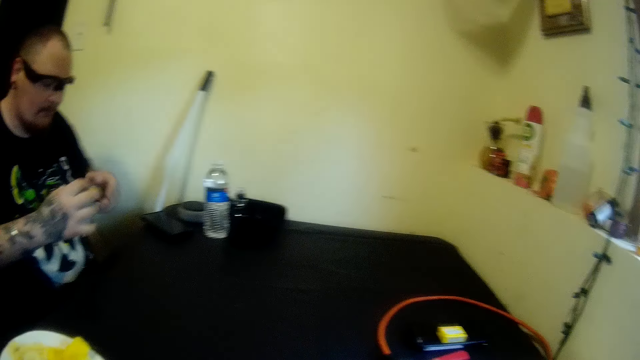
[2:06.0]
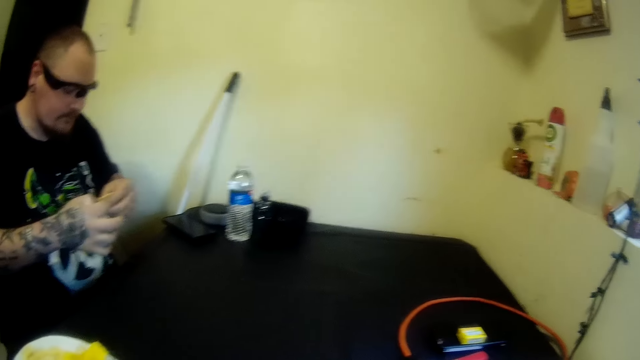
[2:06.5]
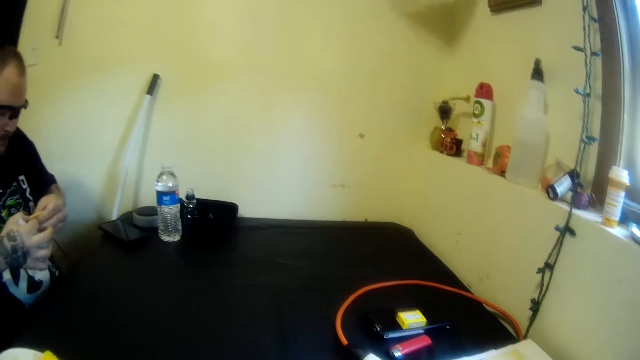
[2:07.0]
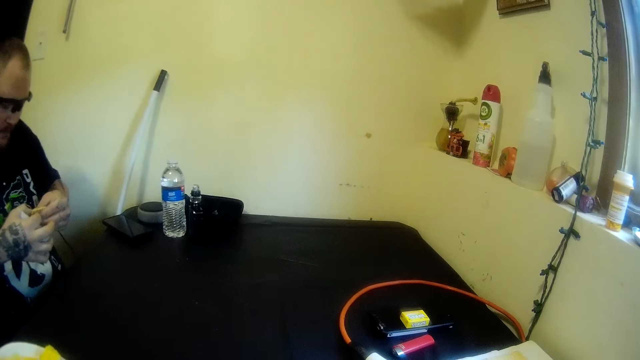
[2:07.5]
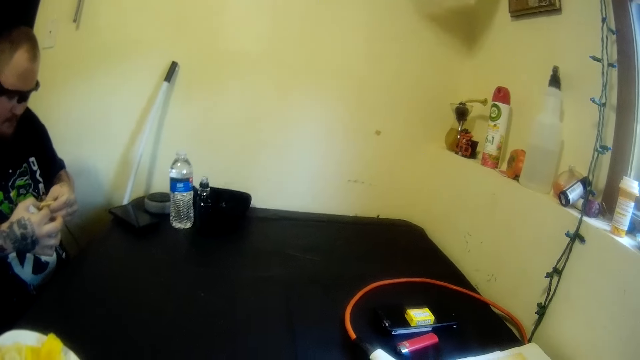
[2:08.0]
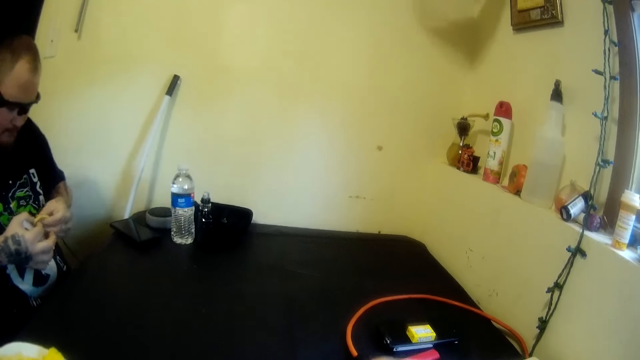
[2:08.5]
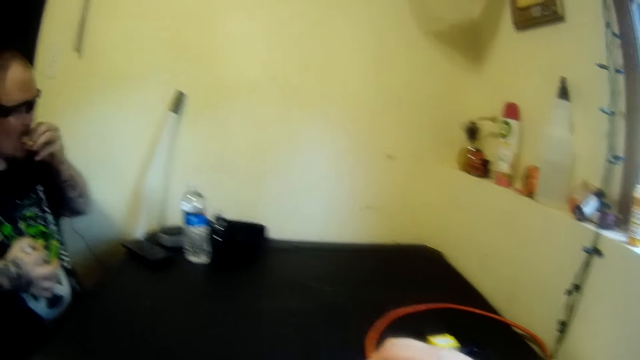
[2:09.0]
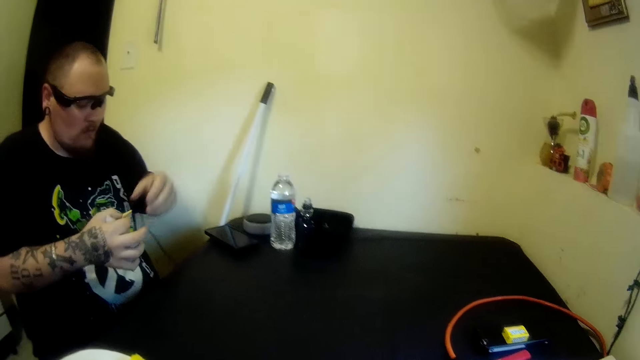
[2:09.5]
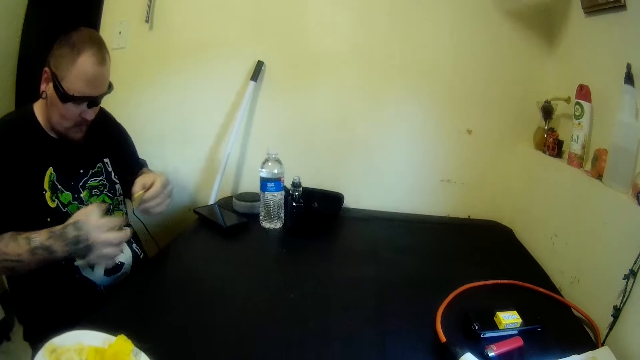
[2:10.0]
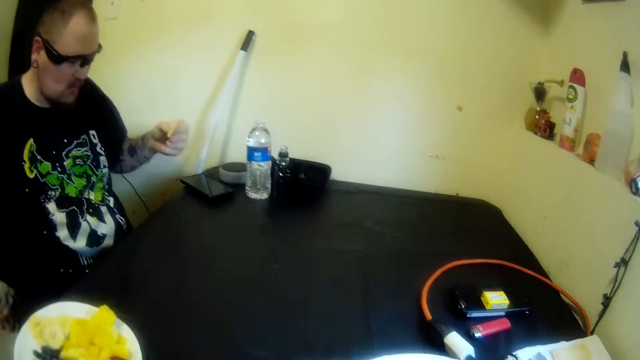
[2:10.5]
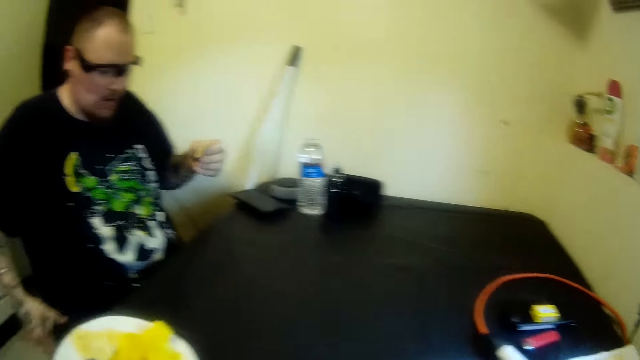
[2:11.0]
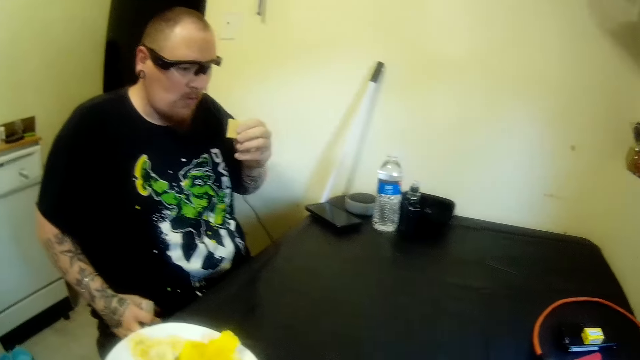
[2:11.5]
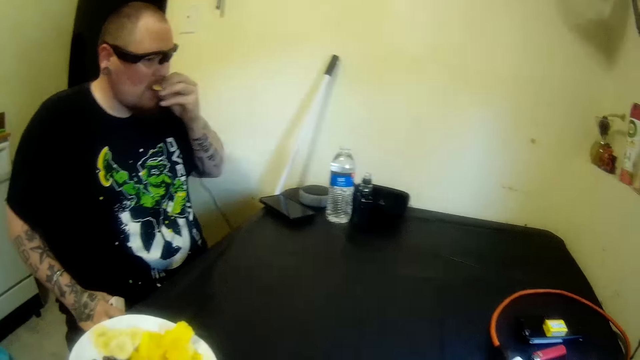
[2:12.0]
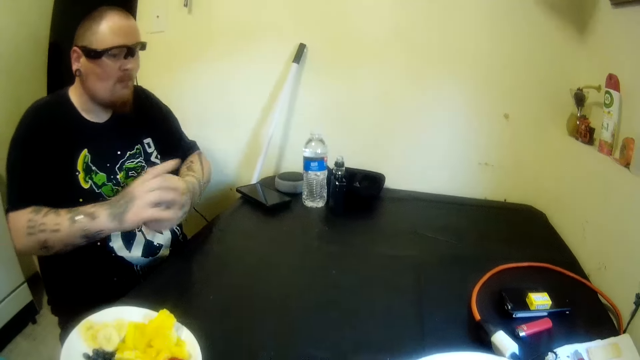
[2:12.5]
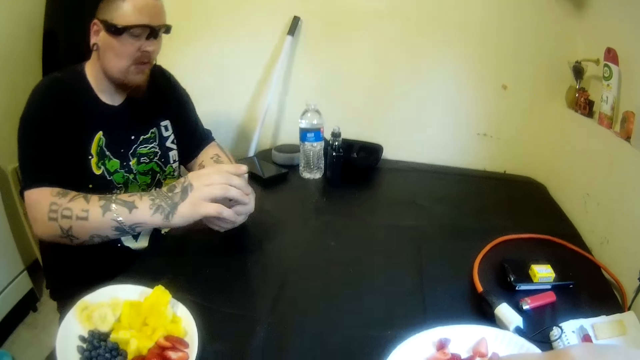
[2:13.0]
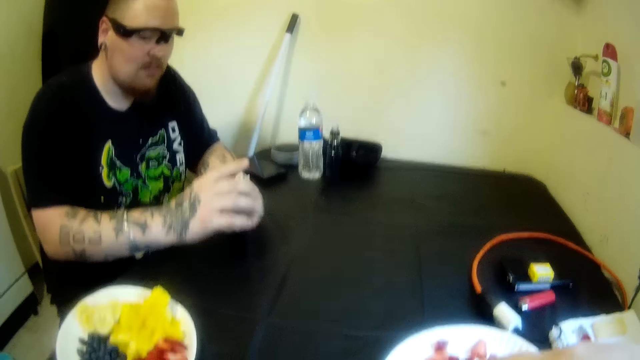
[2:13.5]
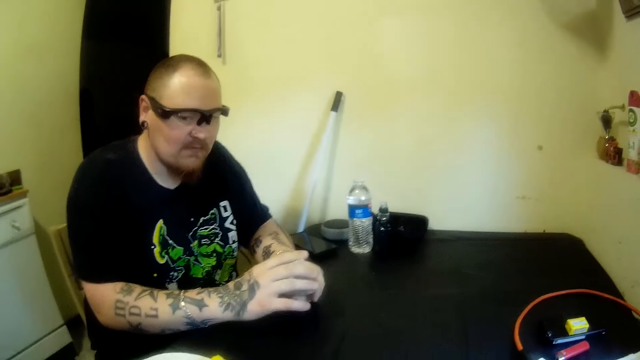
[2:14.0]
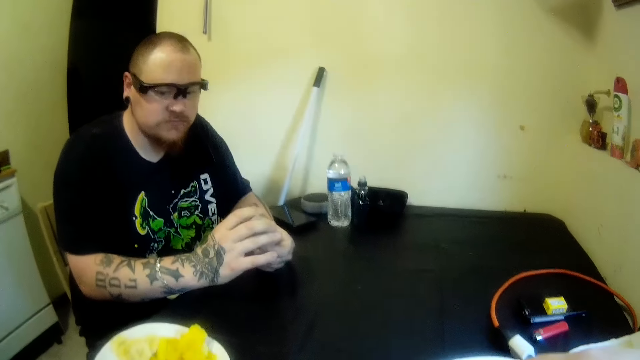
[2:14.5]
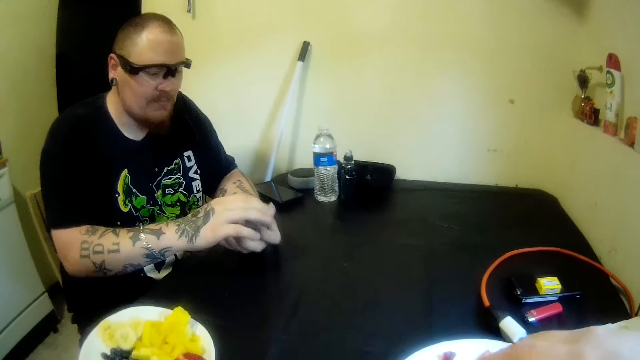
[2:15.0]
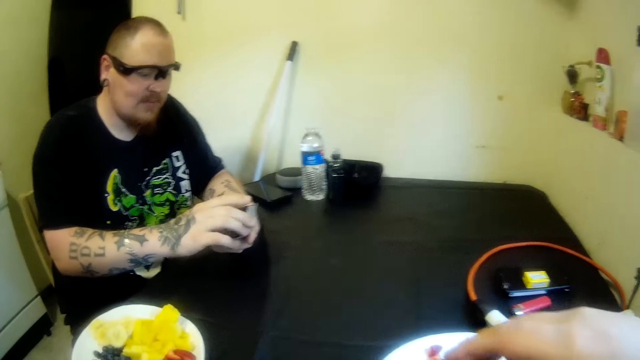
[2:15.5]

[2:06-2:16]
The camera wearer lifts his hand. A man cuts the plantain in his hands. He holds the biscuit. He breaks the biscuit in half. He puts a piece of plantain in his mouth with his left hand. He passes the piece of plantain in his right hand to his left hand. He holds the biscuit. He rubs his right hand on his cloth. He eats the biscuit. He adjusts the cards with his hands. He holds the cards.

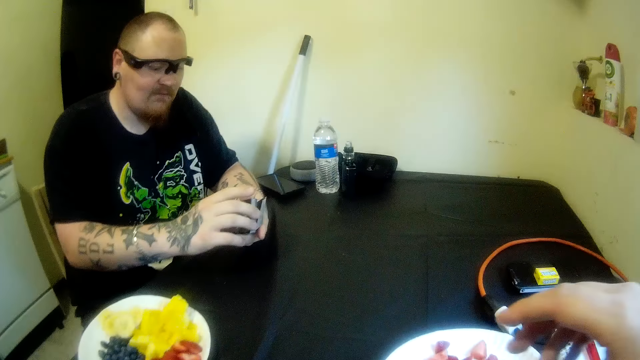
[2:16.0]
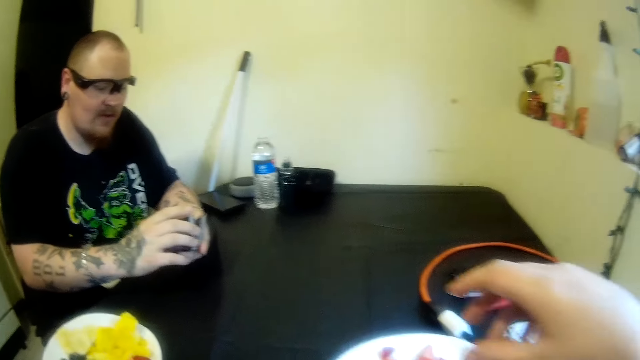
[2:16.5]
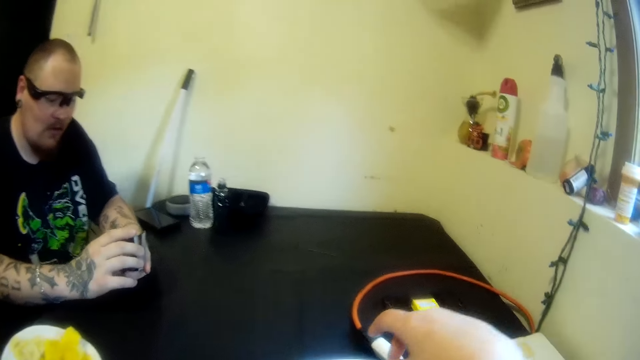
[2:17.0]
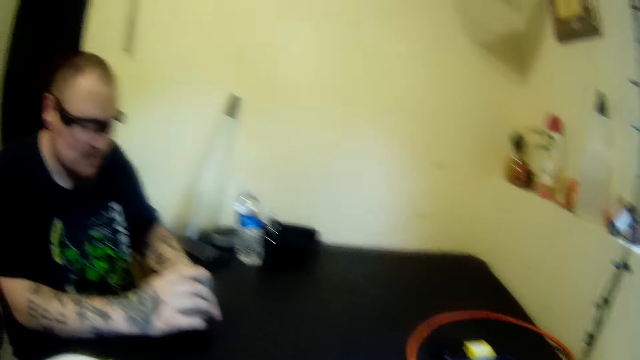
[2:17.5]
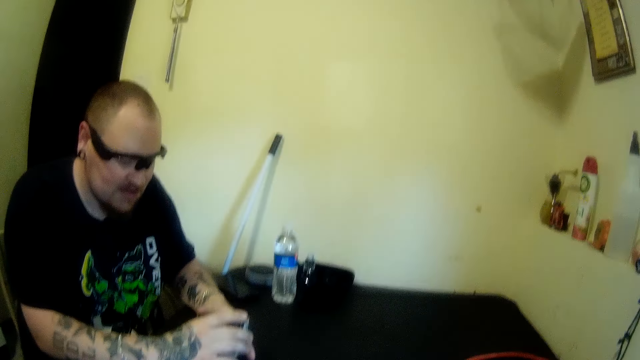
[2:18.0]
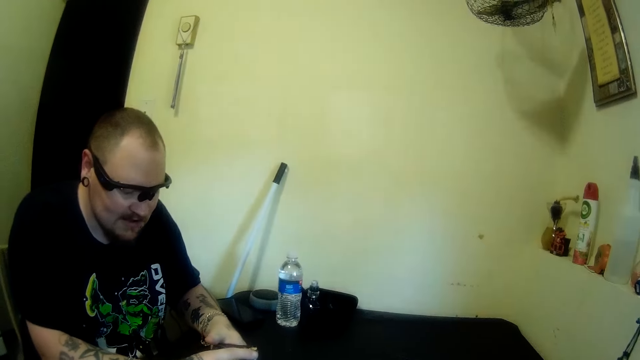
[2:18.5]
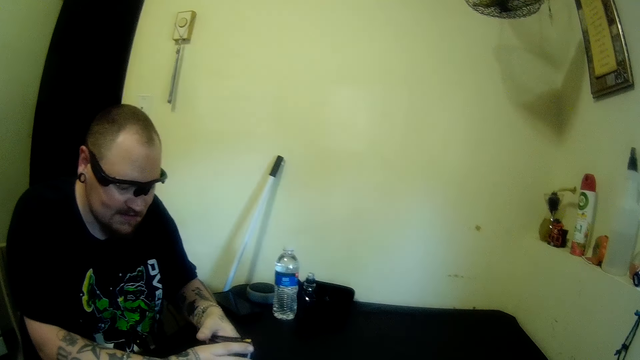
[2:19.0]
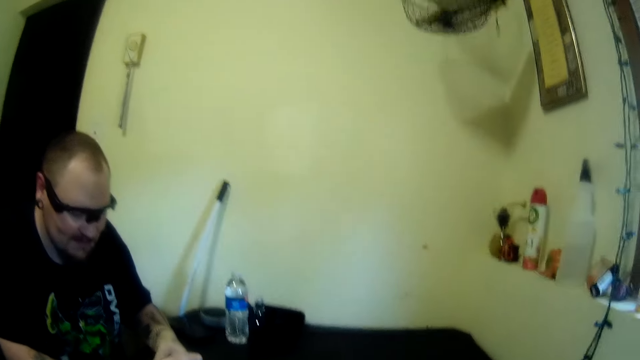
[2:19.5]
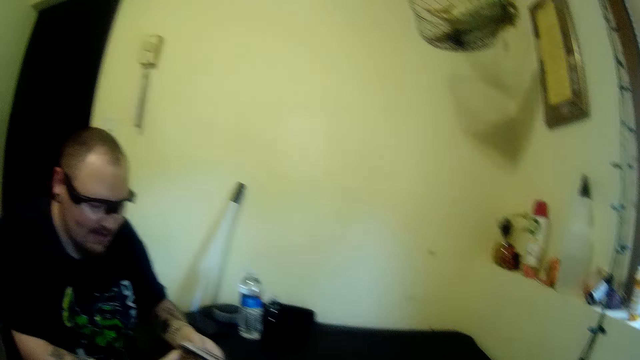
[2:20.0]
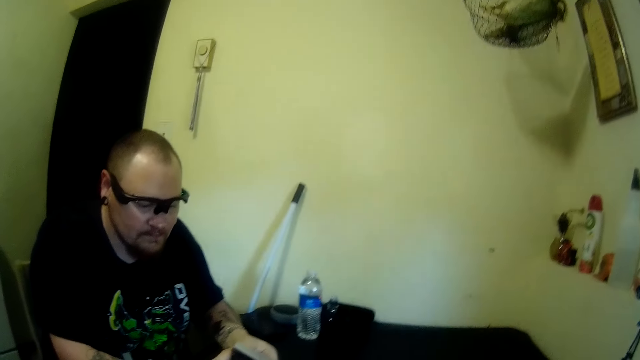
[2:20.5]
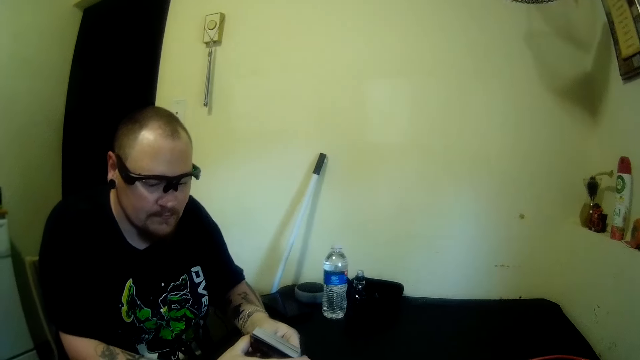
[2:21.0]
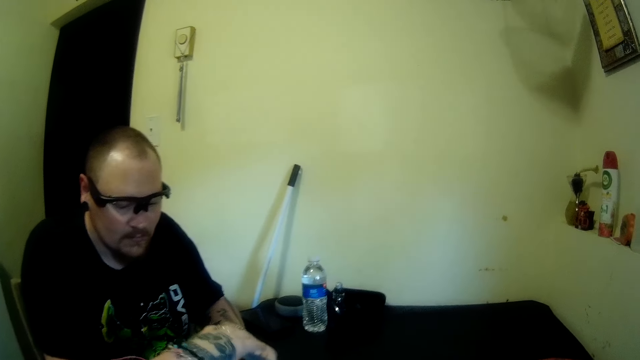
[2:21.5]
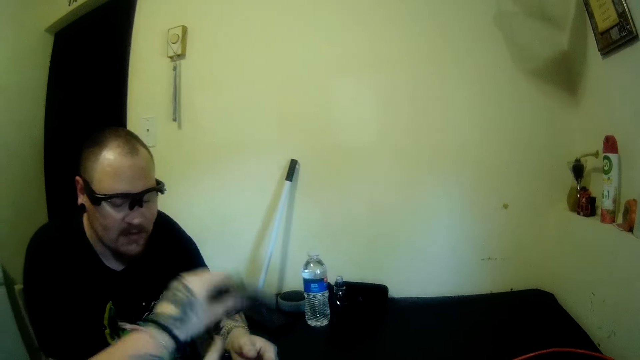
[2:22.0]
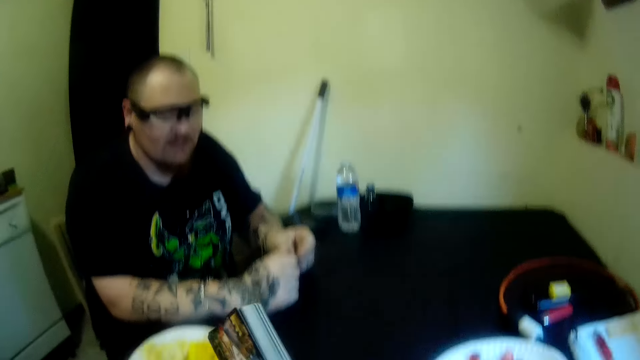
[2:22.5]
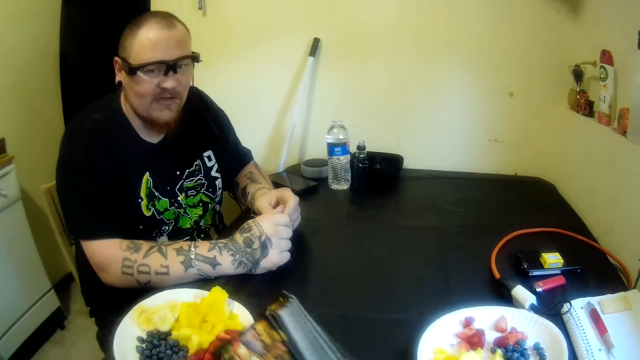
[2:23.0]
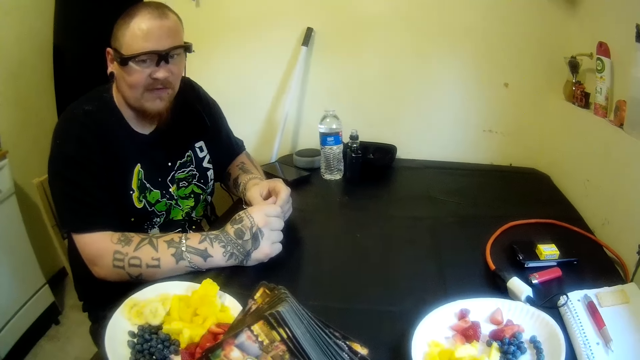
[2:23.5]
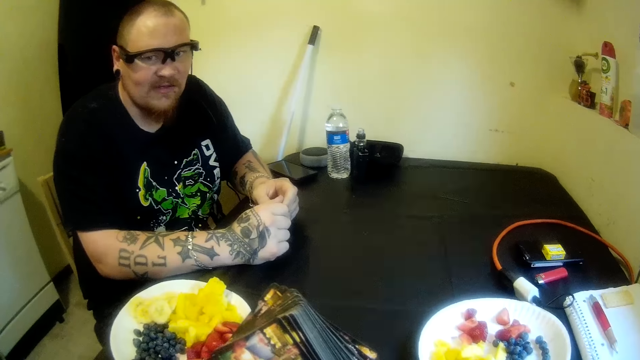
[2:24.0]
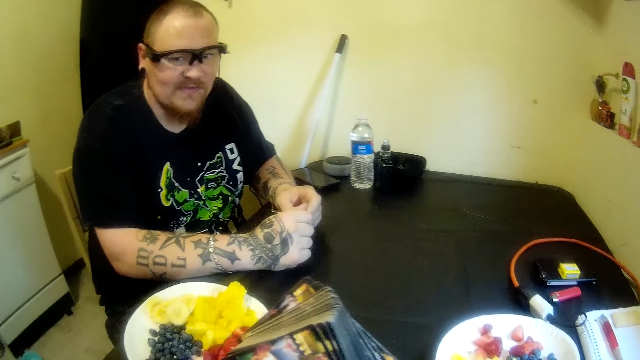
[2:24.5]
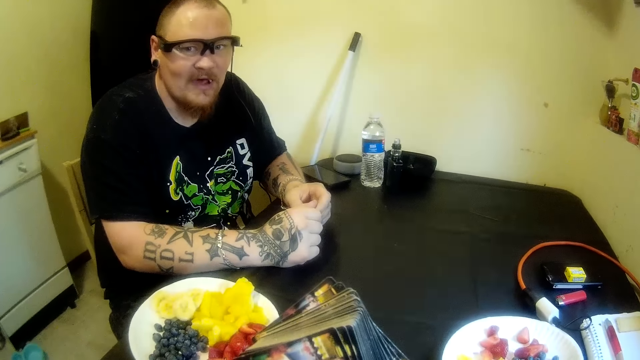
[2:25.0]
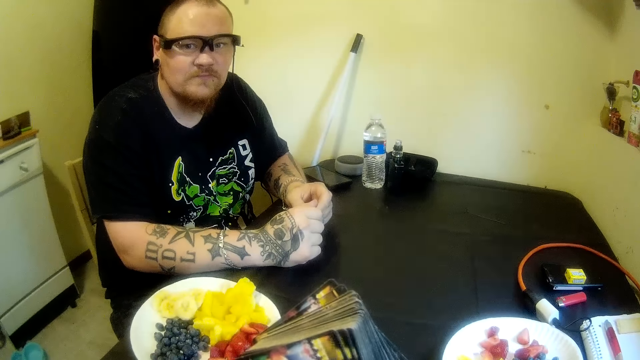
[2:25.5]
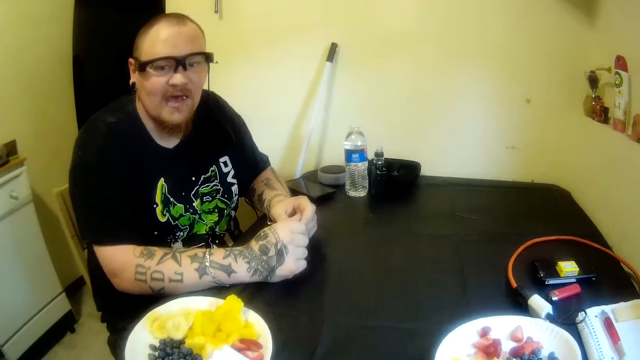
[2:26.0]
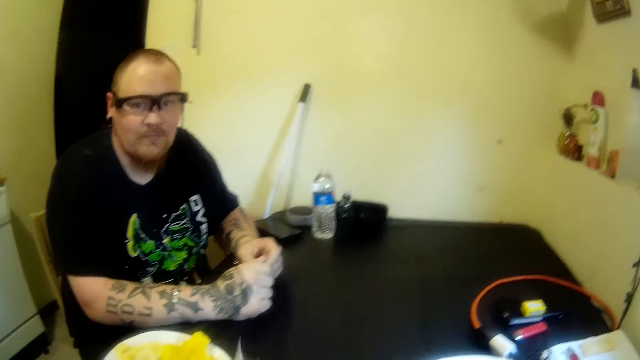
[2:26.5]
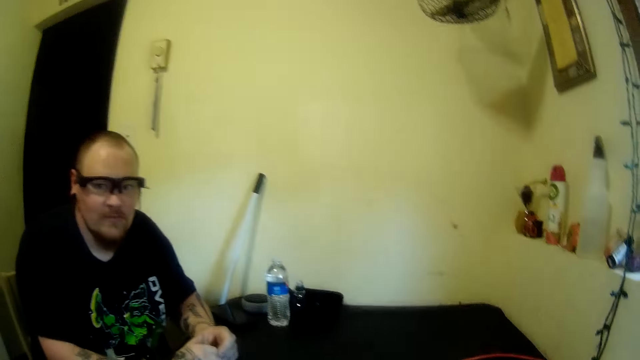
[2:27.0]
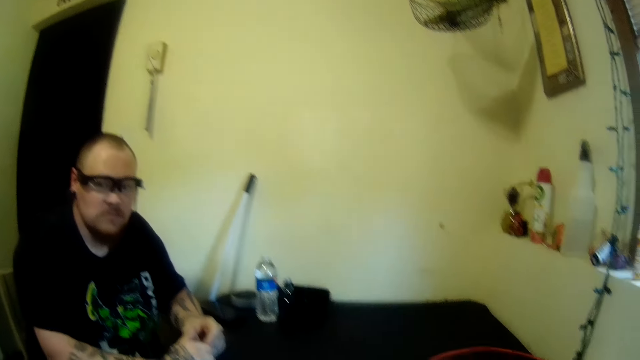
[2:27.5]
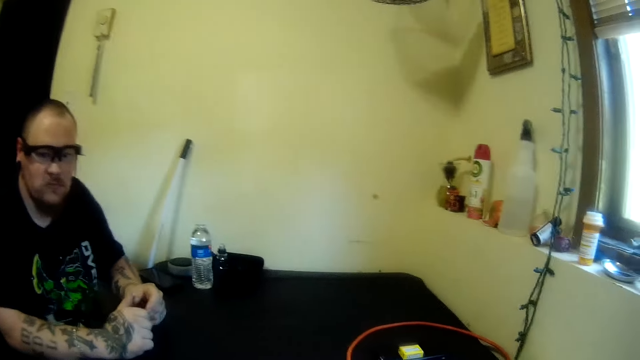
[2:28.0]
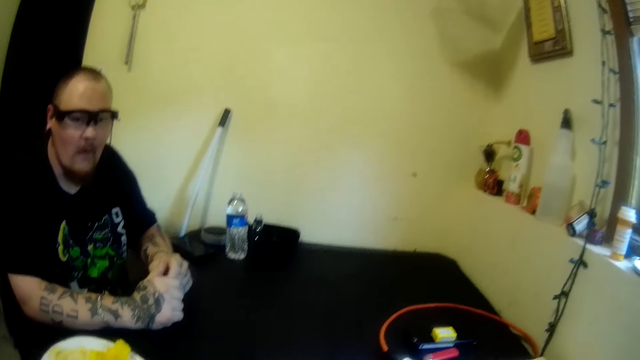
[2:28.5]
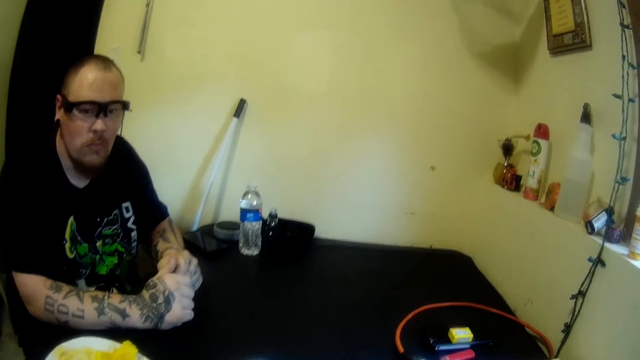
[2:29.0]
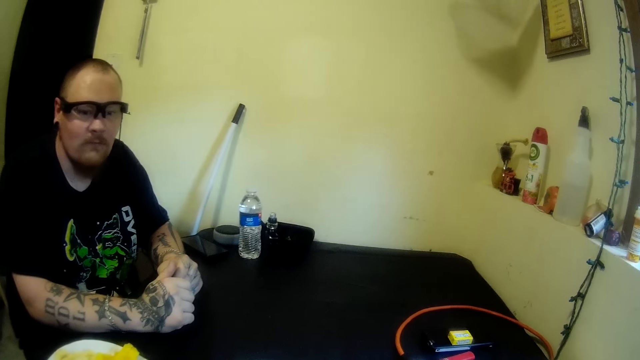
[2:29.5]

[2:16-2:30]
The camera wearer lifts his hand and puts down his hand. A man talks to the camera wearer. The camera wearer talks to the man. He collects the cards from the man. He looks at the cards.
